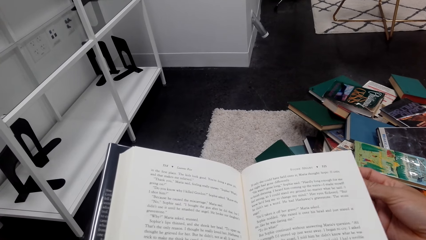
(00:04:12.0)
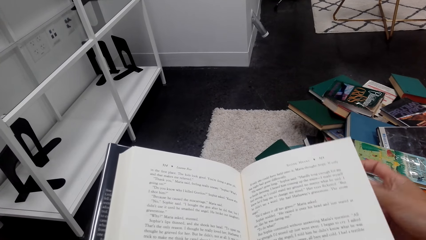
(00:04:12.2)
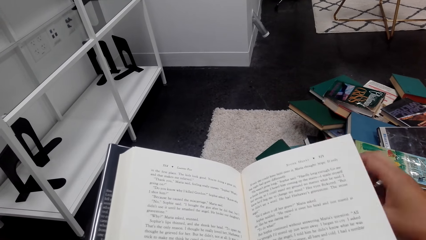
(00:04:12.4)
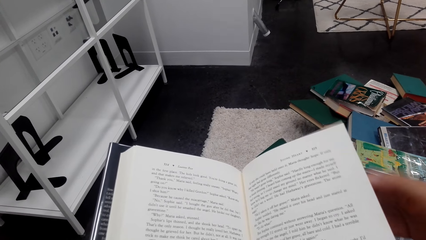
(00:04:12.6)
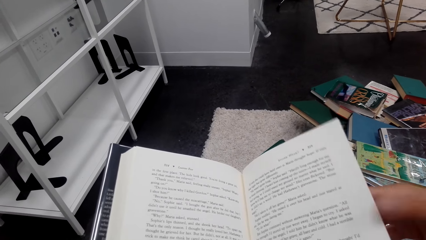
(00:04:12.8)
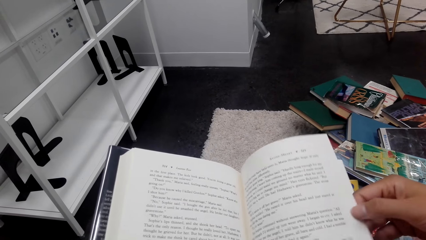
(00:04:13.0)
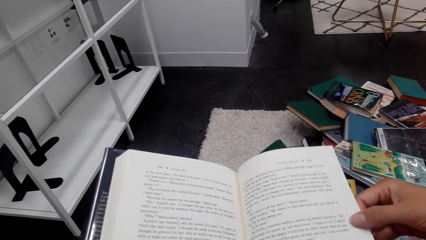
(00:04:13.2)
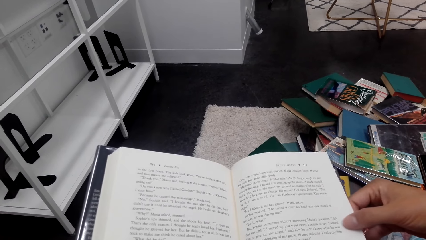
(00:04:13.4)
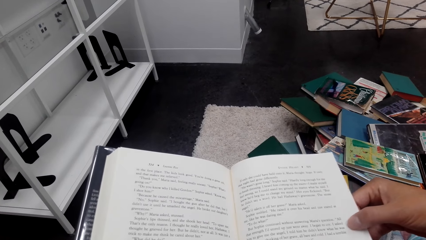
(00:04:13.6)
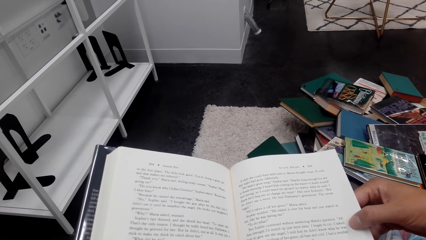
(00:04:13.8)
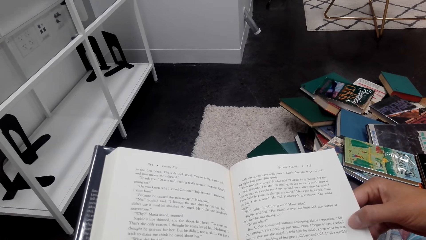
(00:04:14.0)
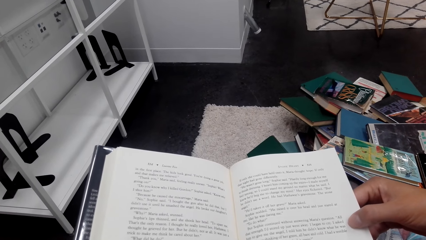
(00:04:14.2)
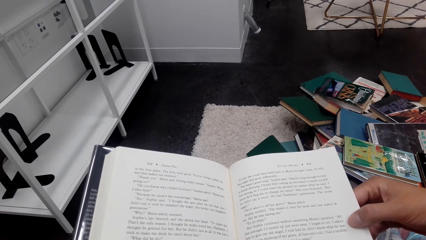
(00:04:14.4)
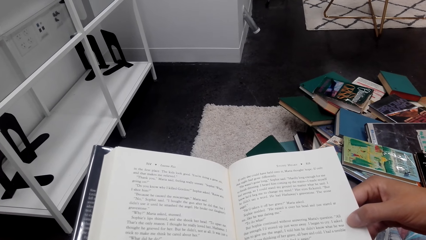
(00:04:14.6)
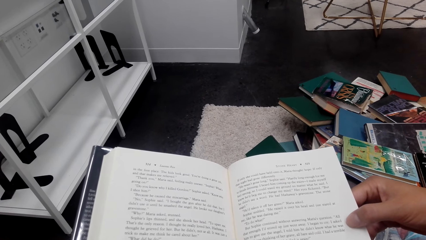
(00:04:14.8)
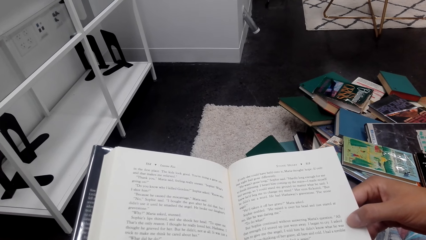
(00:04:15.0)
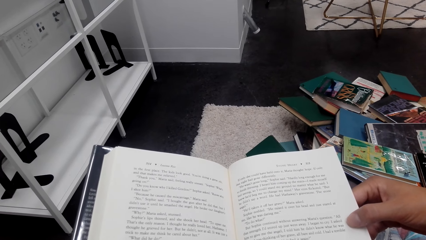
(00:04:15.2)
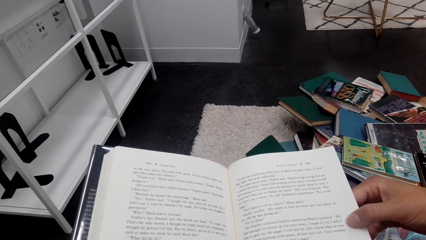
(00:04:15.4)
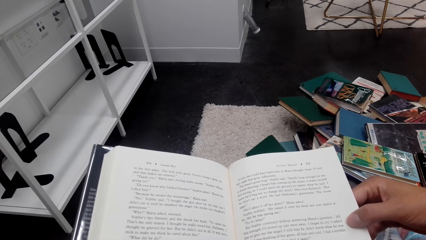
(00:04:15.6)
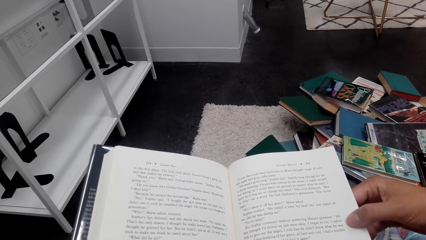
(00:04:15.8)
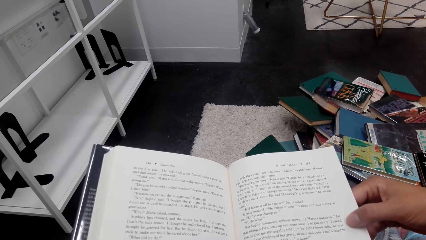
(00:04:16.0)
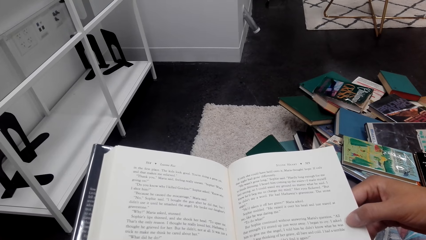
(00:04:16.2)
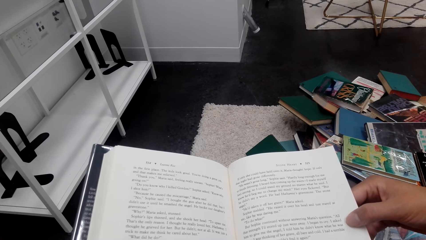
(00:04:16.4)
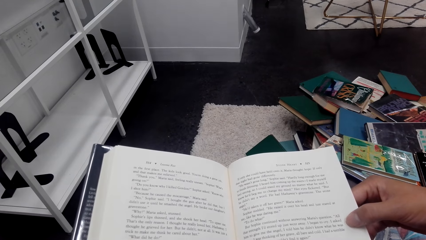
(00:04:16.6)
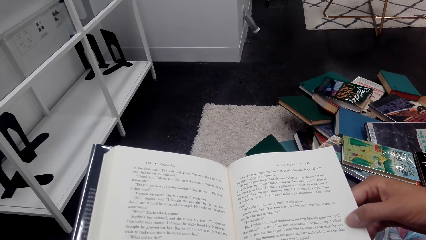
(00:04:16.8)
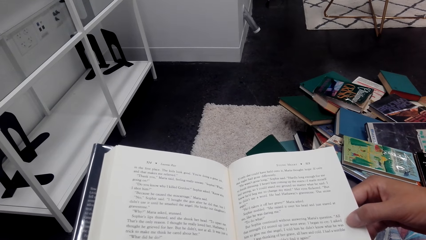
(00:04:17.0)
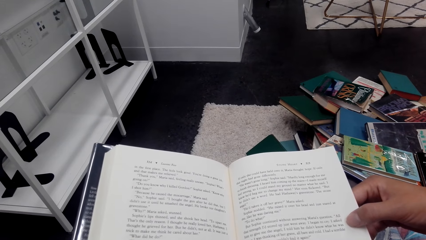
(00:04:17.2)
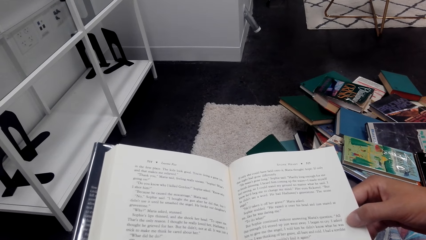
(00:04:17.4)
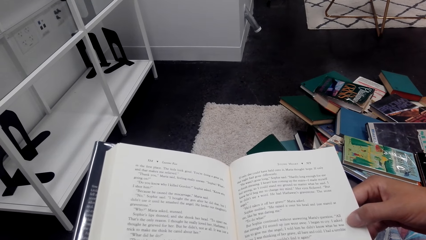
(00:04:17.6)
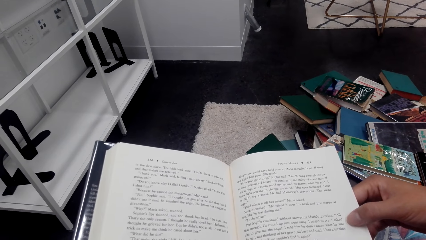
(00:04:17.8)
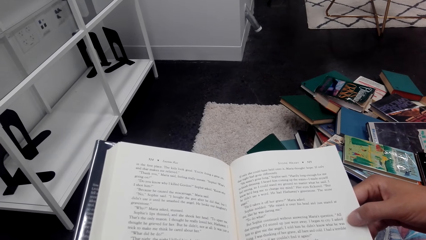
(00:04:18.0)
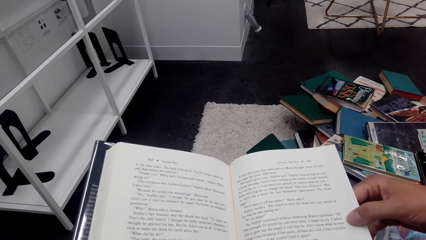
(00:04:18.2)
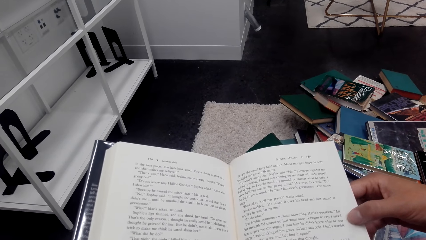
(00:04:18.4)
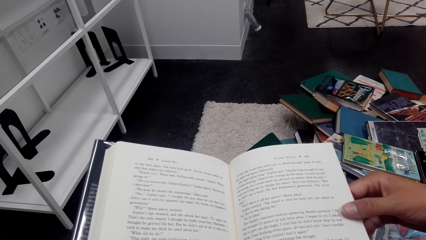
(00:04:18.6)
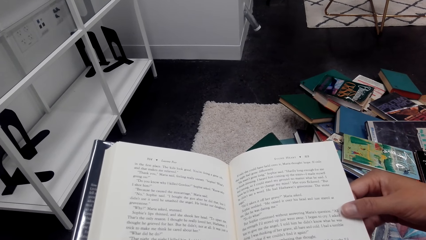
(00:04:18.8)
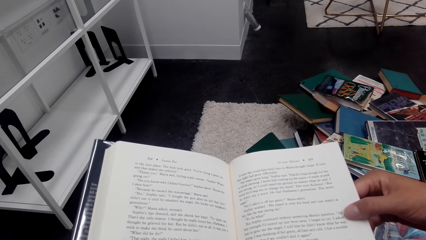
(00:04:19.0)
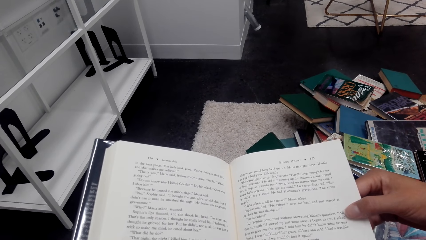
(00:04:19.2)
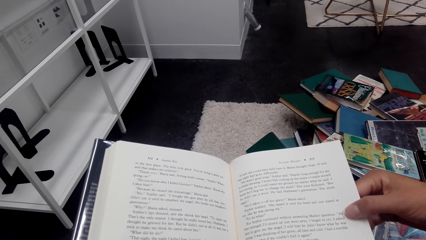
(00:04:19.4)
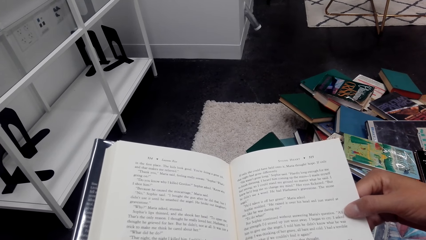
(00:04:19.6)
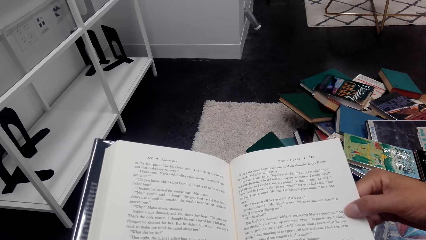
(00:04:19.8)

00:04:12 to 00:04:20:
The camera wearer reads a book.

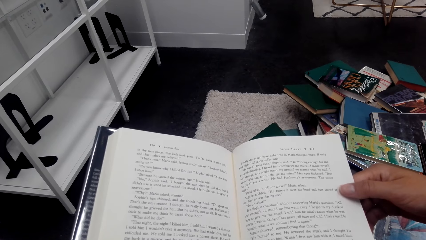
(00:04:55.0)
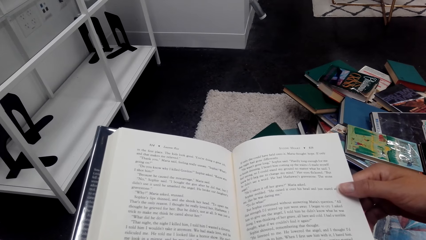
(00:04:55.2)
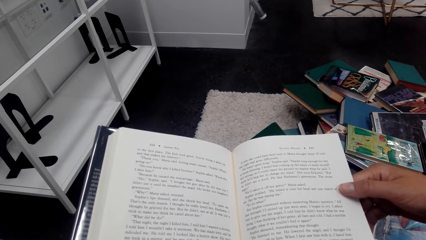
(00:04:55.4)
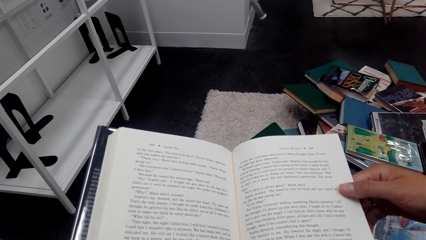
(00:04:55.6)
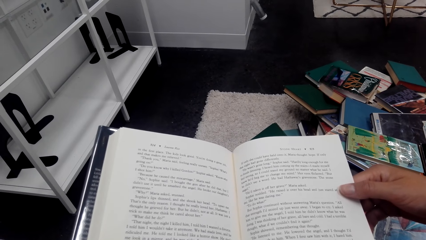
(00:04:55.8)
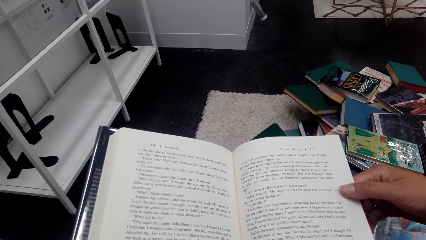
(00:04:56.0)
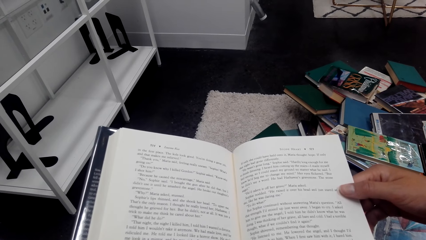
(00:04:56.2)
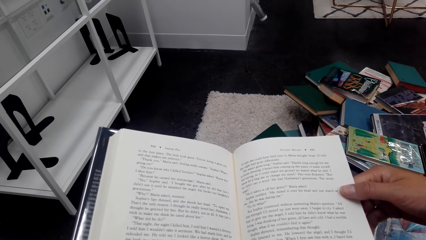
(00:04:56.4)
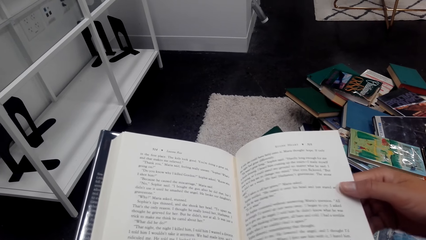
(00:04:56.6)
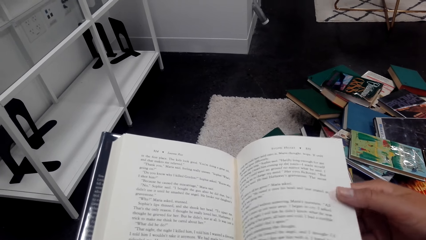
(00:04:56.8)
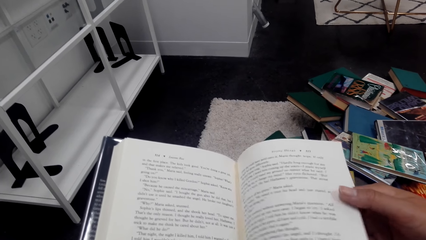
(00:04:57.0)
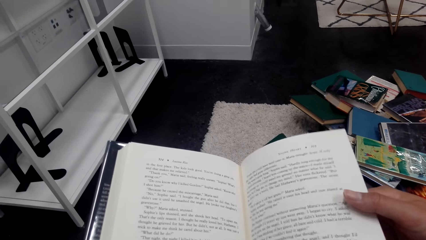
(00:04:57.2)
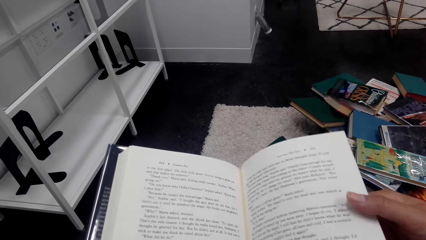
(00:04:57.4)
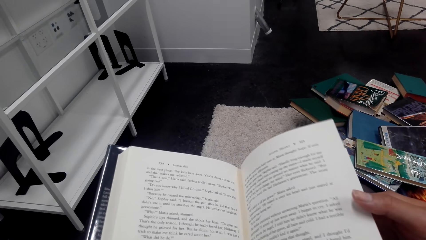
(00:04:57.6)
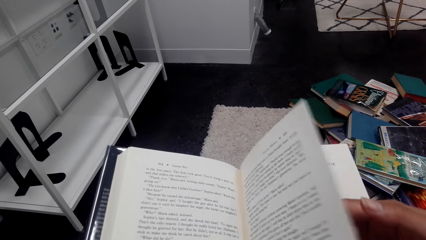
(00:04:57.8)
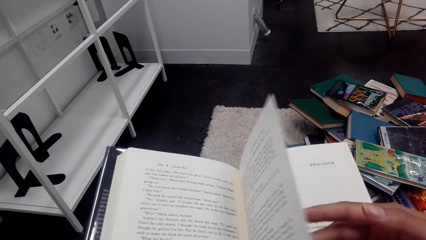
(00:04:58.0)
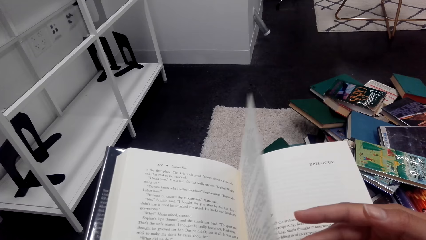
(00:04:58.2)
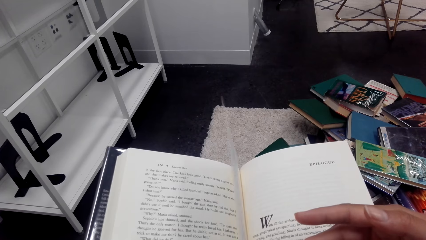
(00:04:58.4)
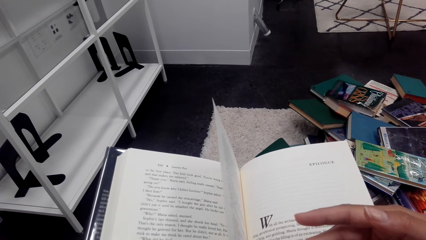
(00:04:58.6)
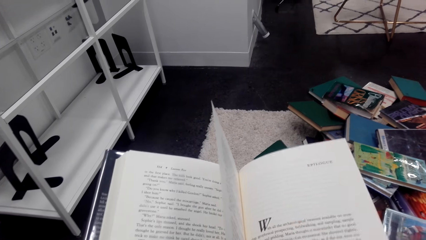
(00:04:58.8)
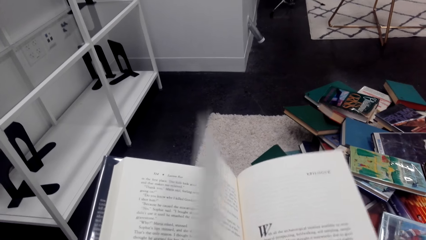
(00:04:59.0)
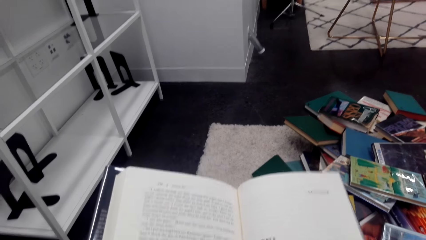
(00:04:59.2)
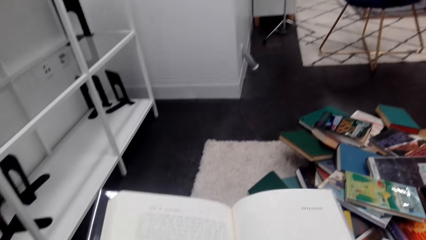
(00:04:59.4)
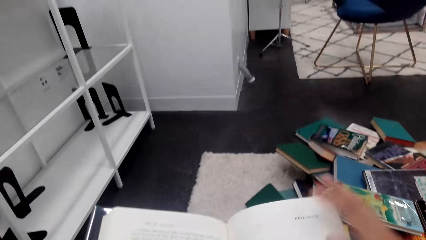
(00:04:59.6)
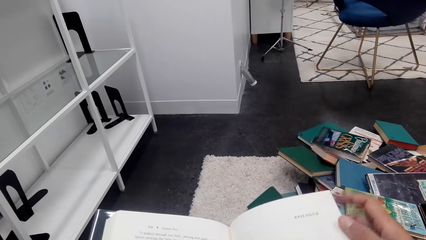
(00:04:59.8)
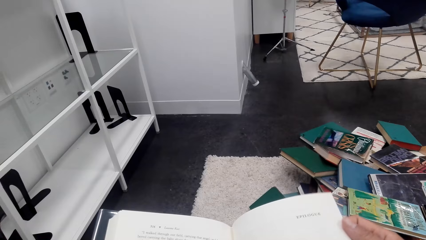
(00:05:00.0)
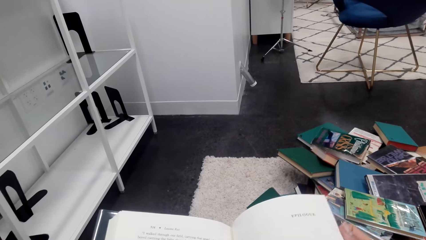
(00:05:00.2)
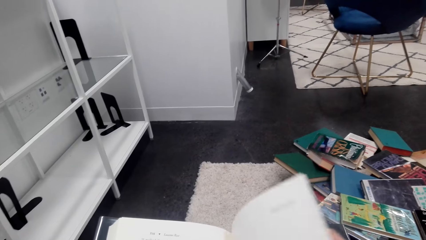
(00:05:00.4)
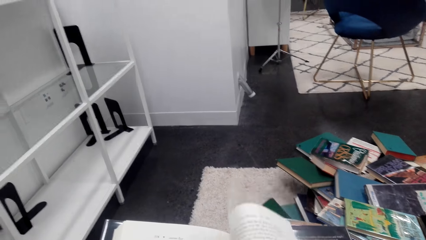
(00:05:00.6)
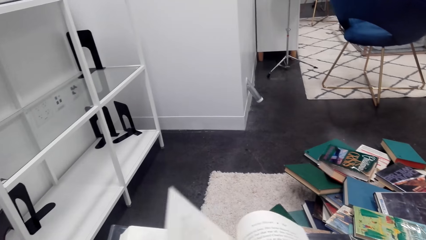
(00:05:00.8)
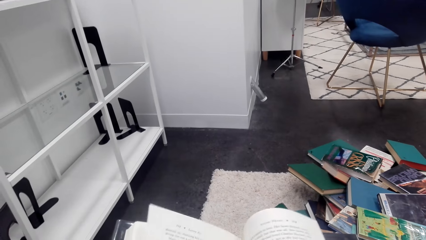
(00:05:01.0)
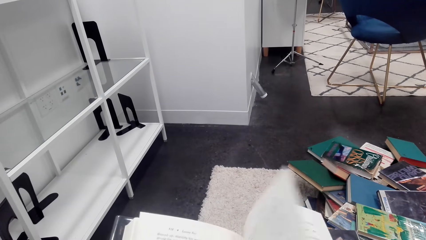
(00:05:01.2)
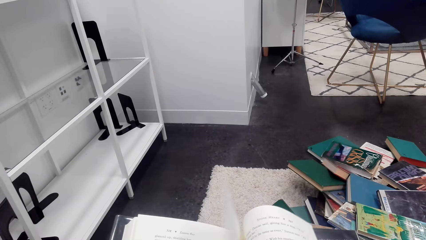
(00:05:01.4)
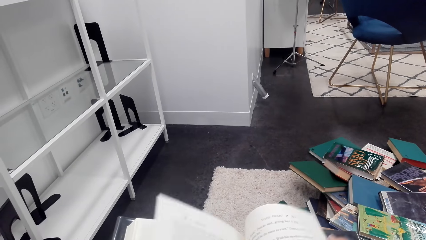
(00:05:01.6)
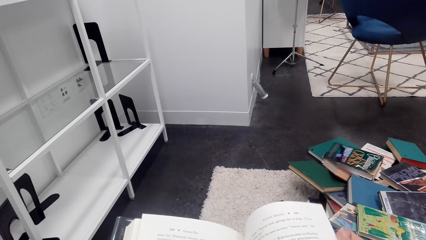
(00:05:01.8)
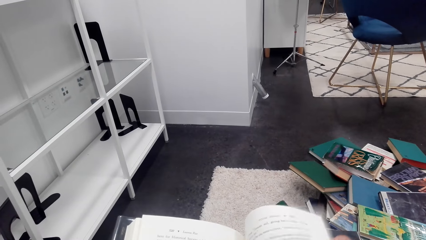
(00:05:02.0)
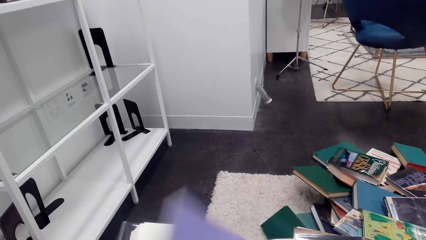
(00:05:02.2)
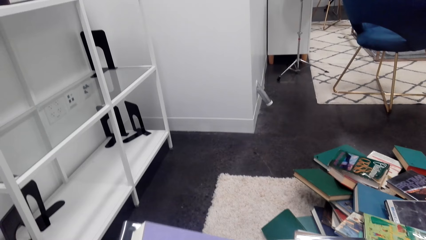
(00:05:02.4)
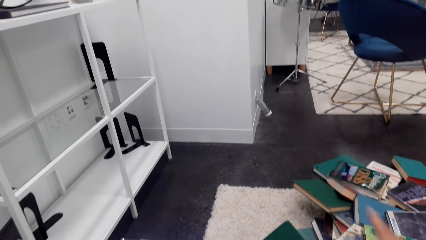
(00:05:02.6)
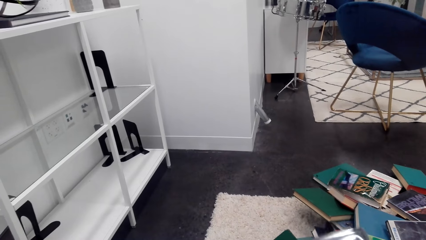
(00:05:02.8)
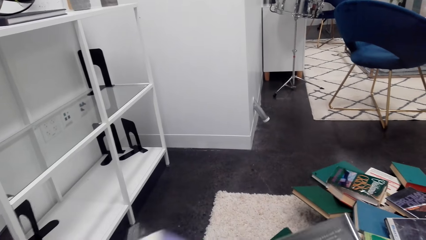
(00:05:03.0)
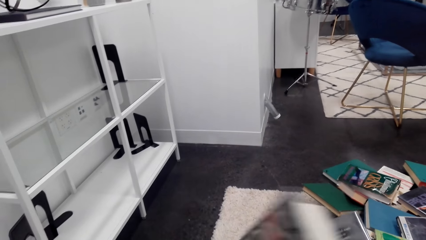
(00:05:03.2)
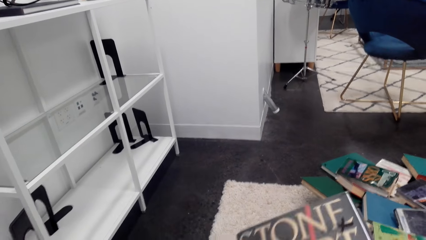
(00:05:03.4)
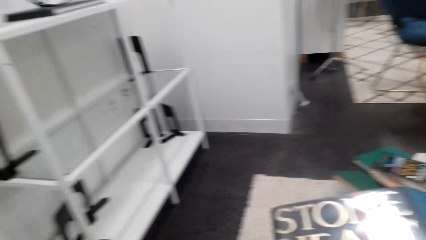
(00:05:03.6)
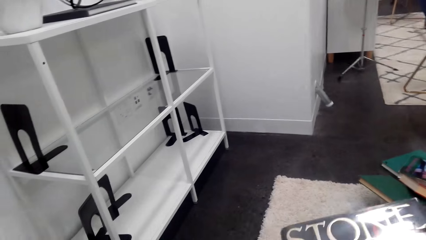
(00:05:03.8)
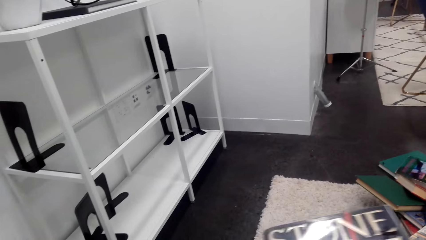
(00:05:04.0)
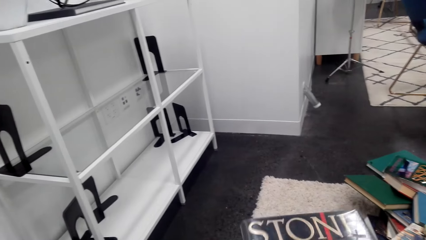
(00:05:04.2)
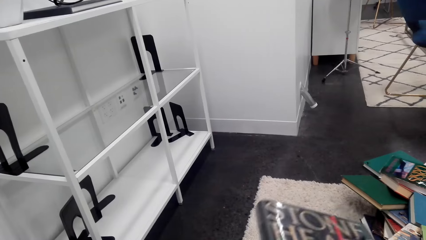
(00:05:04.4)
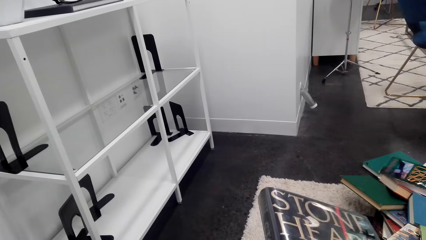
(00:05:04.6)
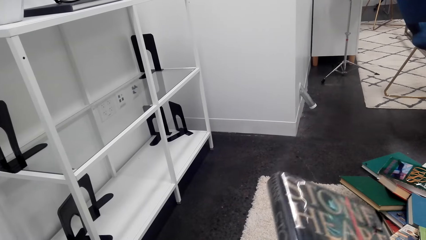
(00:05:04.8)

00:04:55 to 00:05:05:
The camera wearer turns the pages of the book. They close the book.
